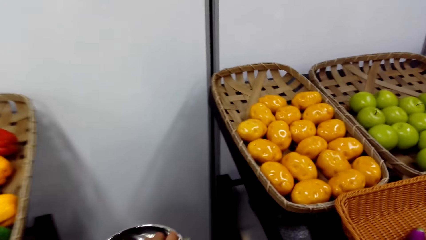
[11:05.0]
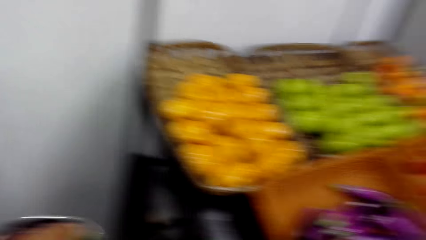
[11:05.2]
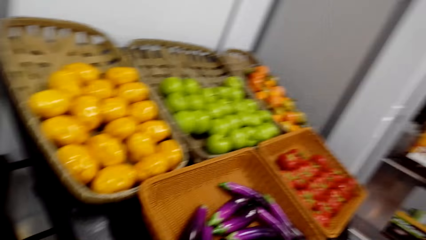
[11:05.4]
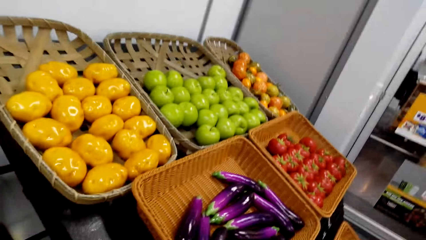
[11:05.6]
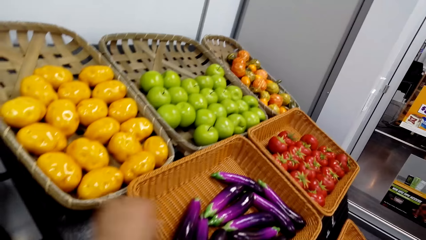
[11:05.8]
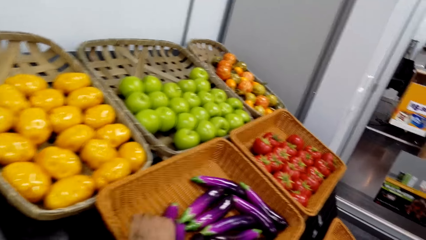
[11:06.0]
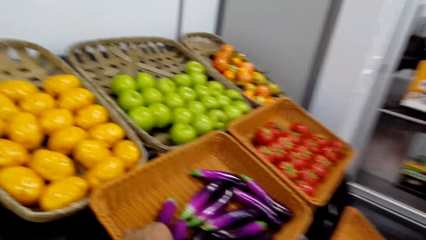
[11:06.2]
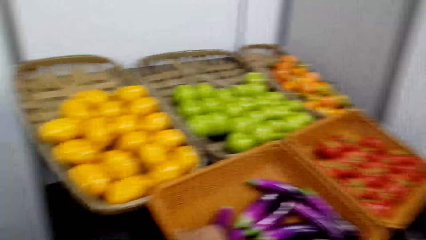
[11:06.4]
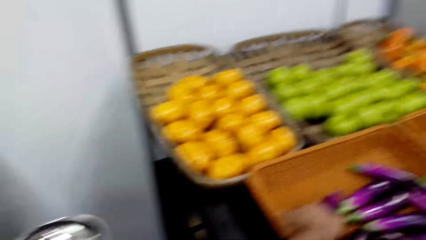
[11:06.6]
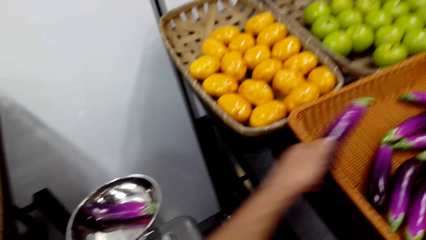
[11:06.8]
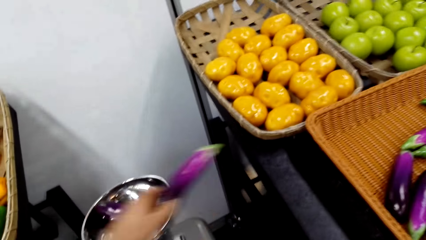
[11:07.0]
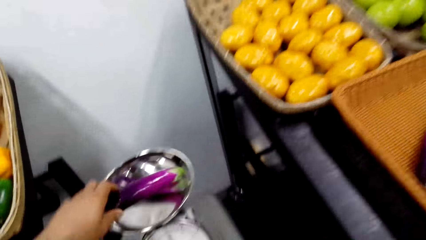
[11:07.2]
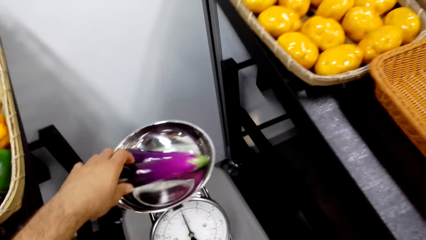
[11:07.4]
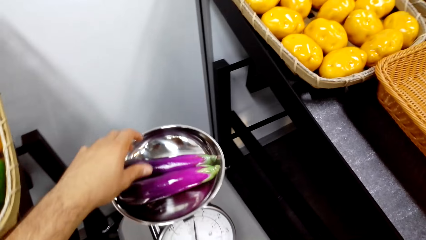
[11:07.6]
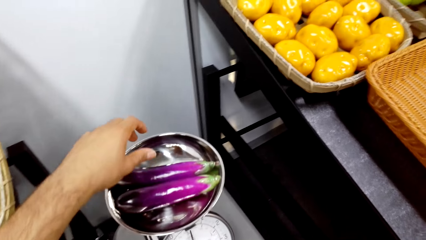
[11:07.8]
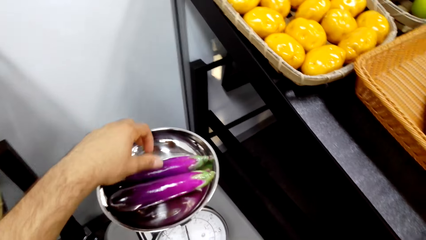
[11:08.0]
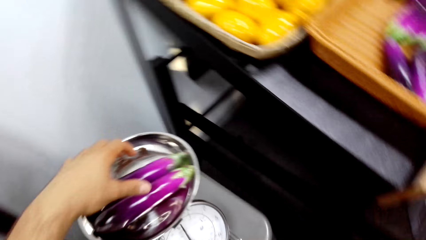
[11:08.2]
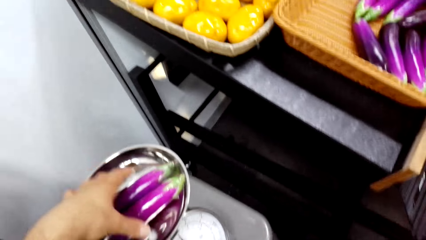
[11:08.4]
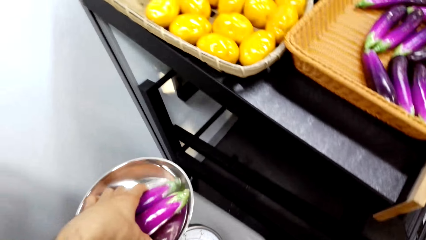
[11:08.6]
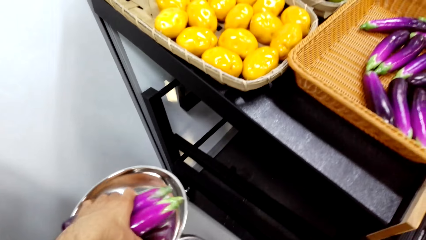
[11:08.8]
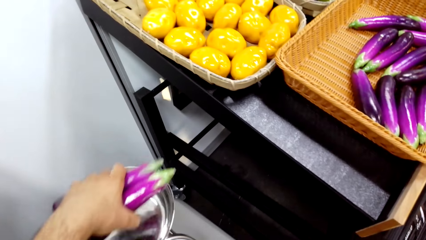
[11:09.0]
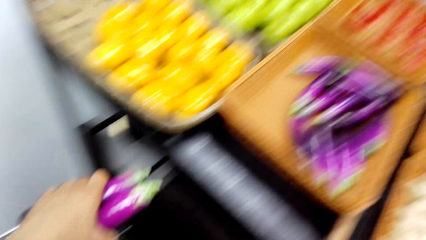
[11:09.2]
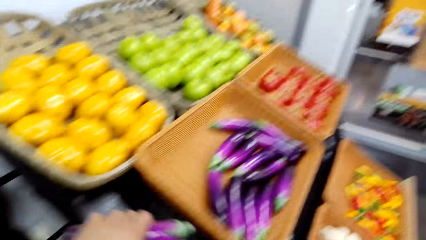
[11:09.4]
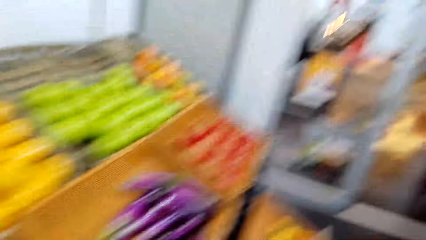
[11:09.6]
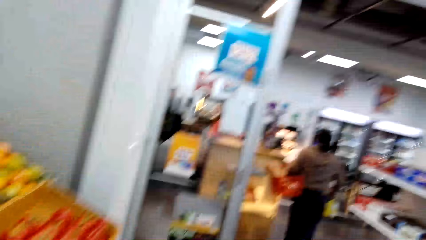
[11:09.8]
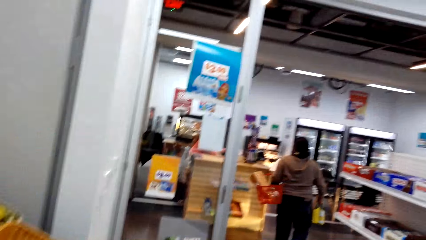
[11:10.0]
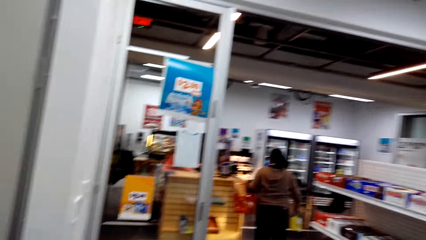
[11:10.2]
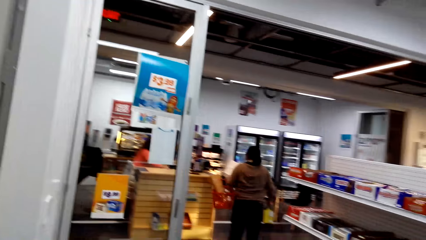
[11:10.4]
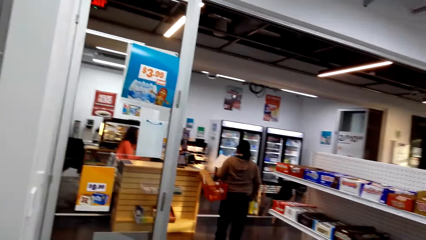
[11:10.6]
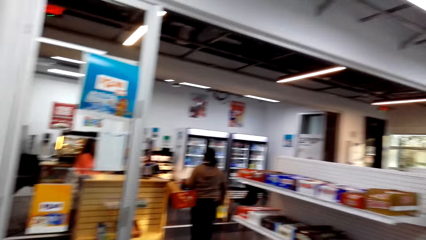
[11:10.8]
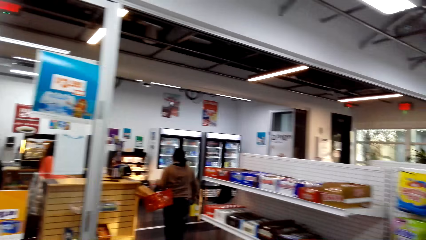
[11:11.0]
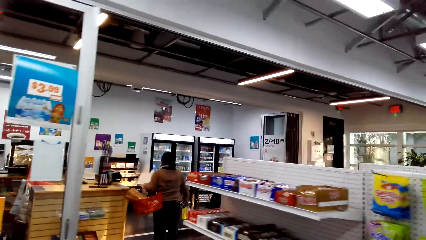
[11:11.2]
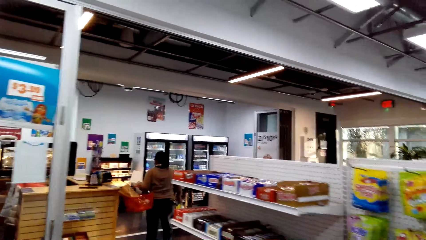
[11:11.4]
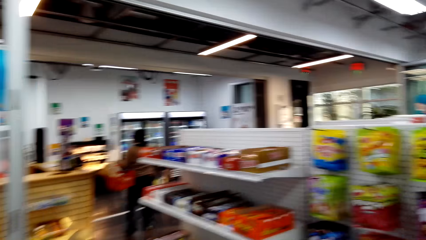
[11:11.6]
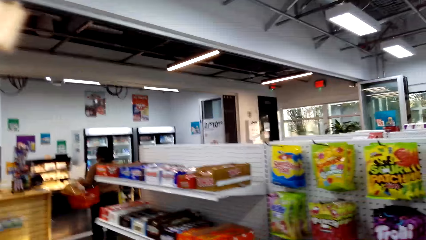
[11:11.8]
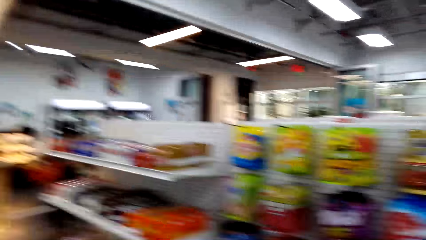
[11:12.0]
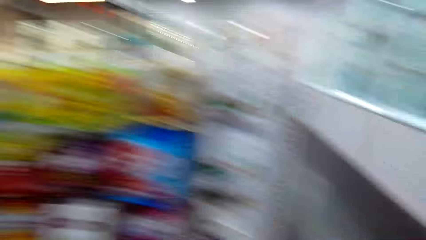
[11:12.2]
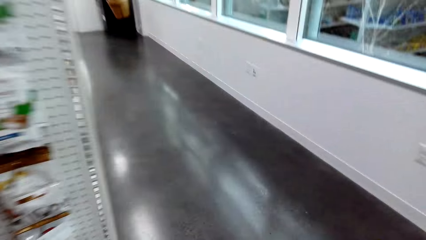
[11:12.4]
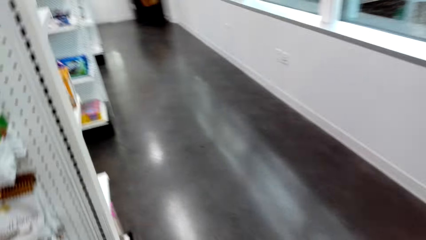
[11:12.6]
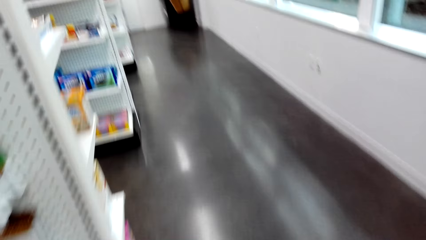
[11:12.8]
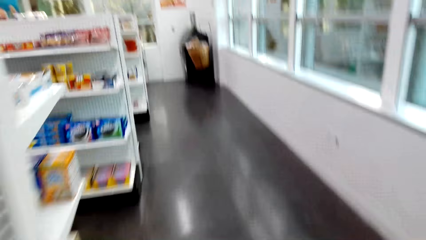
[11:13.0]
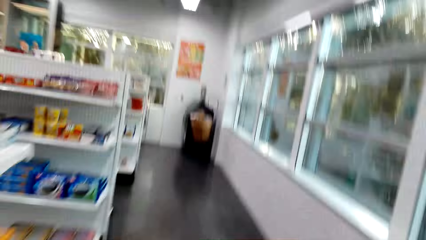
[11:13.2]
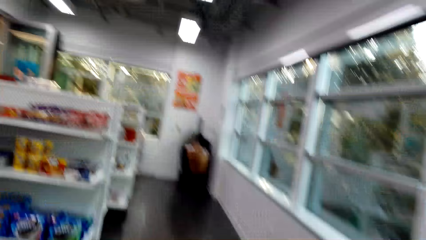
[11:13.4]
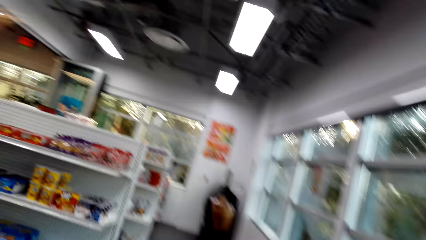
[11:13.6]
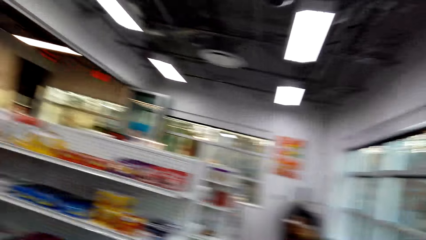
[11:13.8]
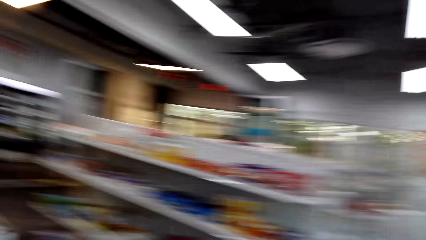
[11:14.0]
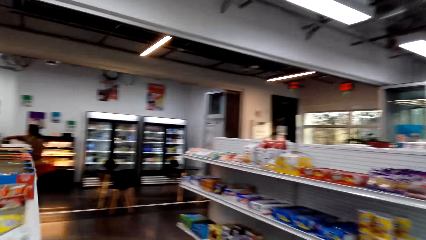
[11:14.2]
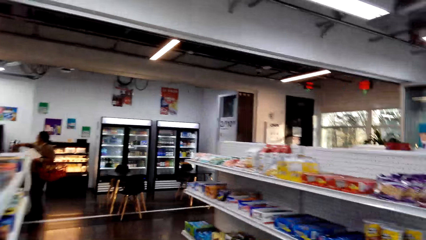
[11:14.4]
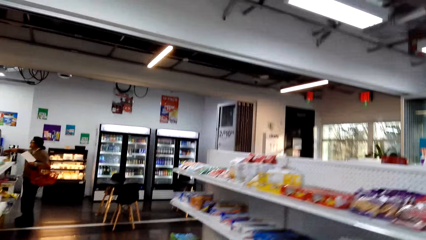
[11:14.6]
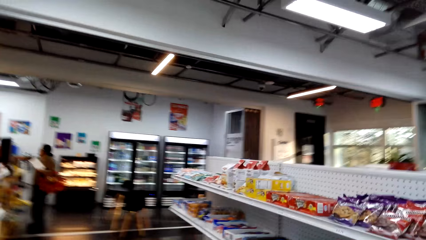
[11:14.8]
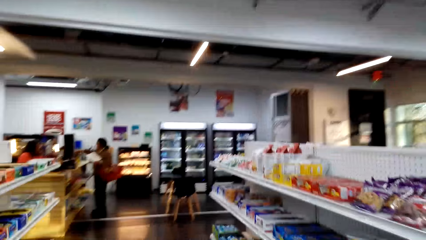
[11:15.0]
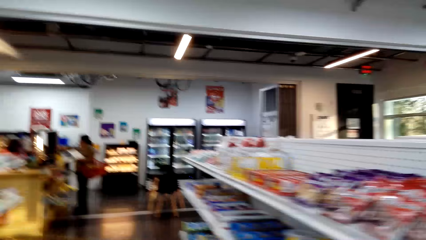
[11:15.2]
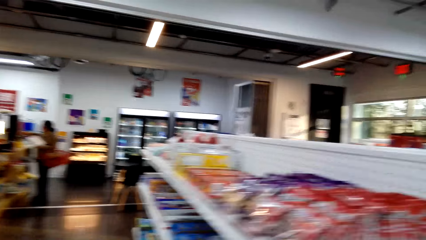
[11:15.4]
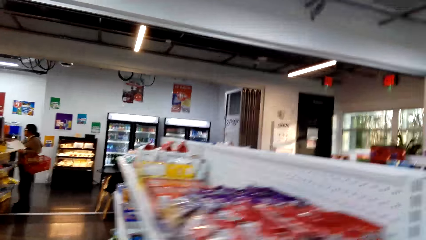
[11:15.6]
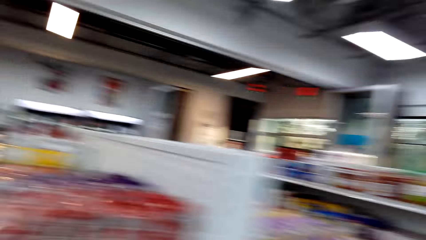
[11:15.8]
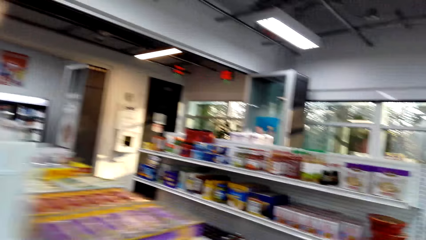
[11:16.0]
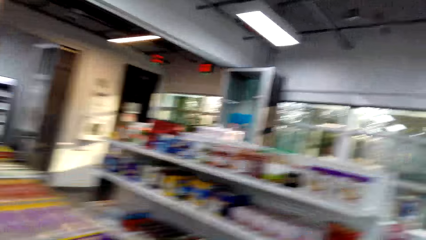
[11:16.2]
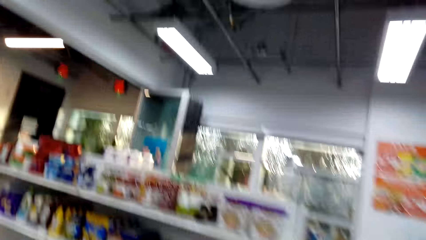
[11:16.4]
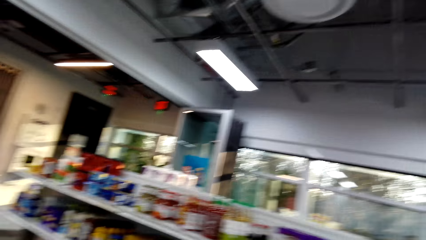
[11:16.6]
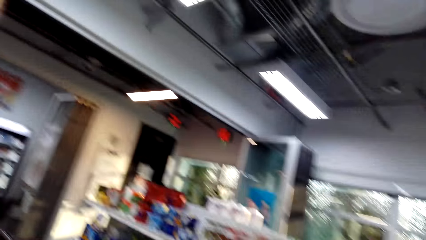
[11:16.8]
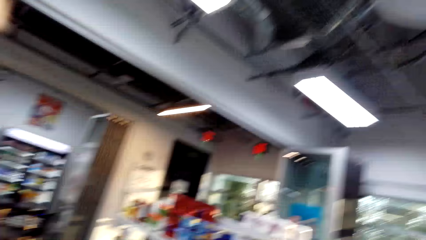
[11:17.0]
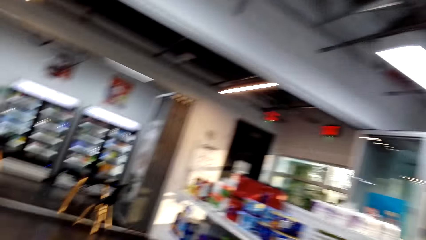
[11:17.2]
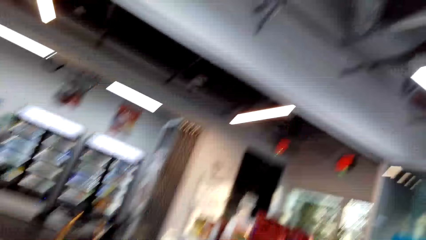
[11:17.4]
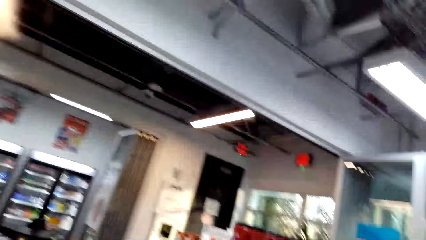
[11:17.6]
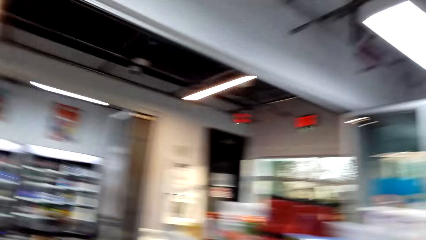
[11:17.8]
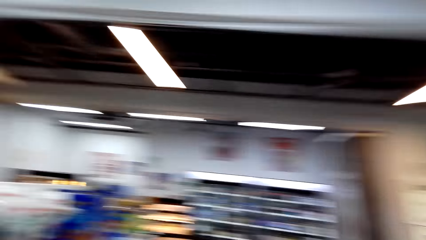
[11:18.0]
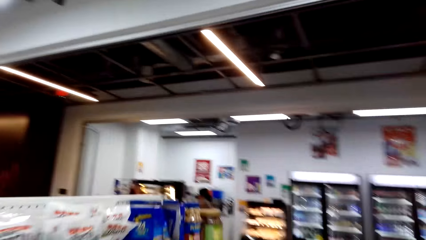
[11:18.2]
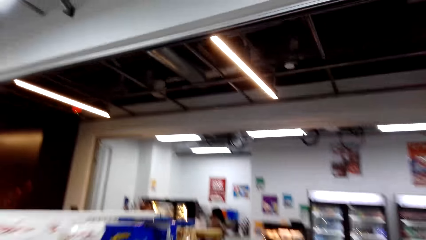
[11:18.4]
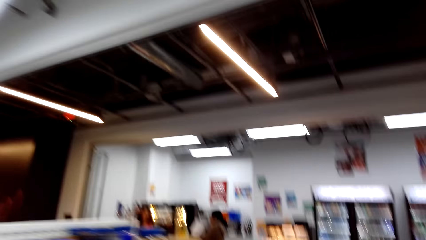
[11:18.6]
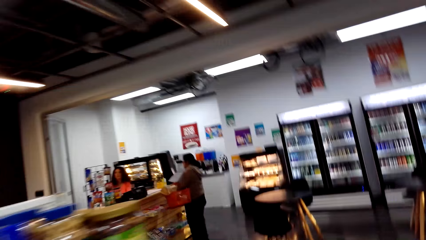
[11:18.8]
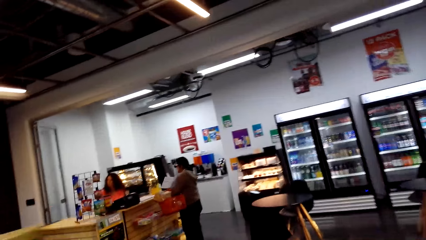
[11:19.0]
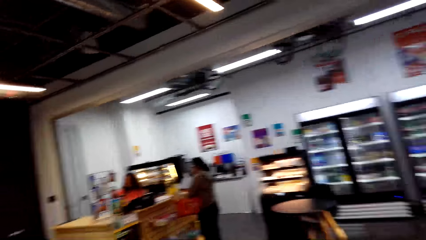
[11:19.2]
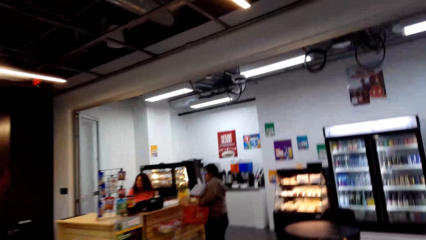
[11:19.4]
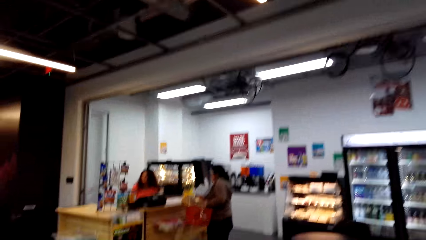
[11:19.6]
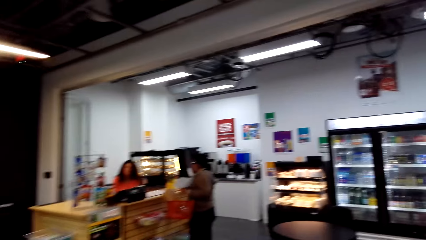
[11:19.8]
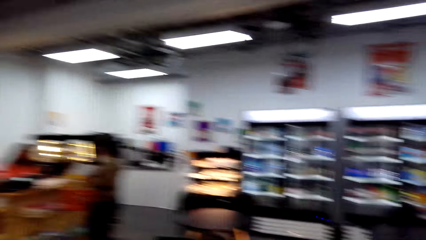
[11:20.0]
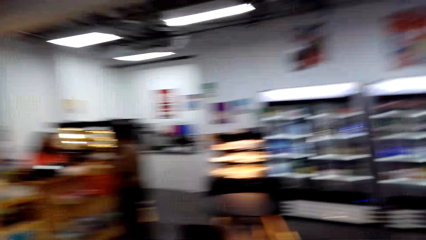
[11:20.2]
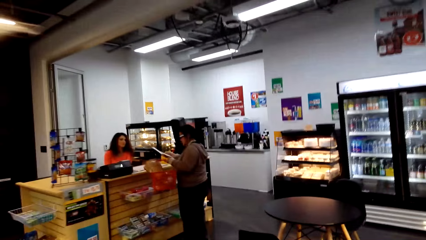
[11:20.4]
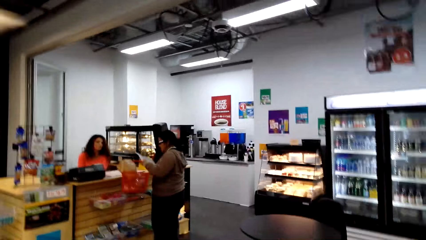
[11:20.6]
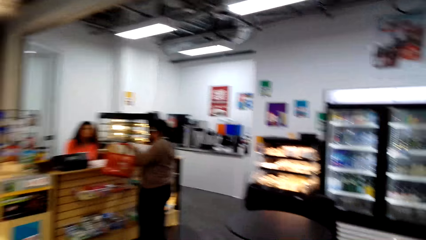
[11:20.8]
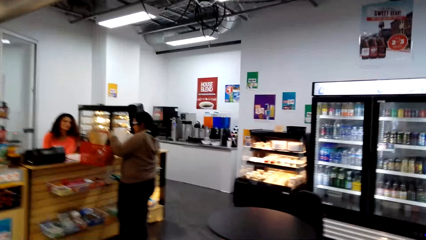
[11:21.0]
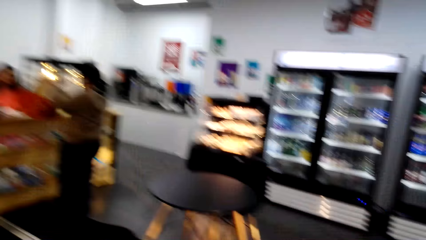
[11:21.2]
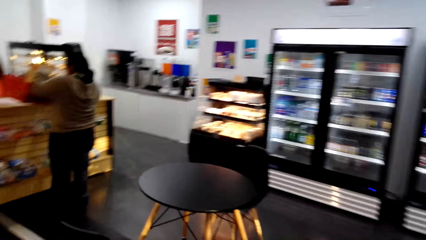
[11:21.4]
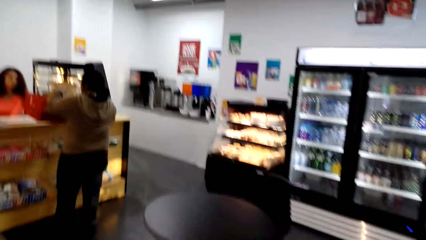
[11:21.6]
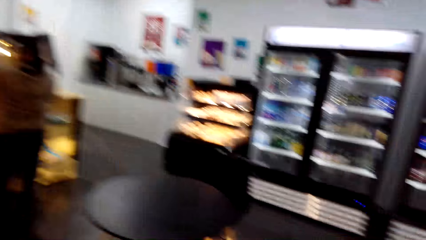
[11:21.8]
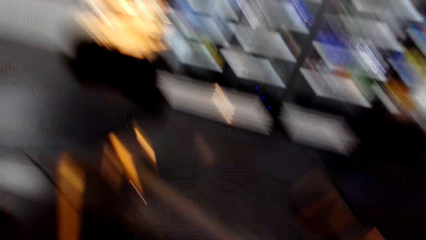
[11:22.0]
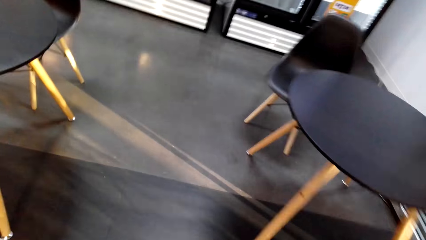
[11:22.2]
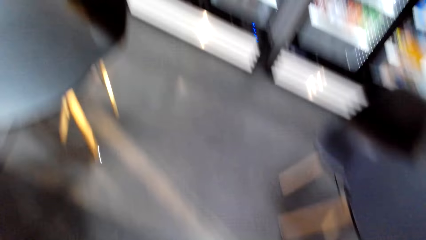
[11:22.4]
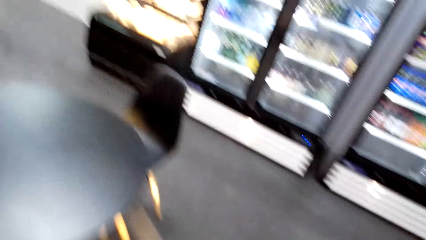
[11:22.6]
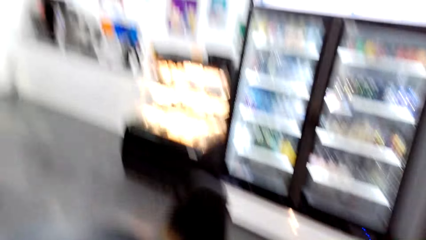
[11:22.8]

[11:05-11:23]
The camera wearer puts a cucumber or eggplant in a weighing machine. They pick the cucumber from a basket, put the cucumber in the weighing machine, and pick the cucumbers from the weighing machine. They walk around the supermarket. They laugh in the room.
